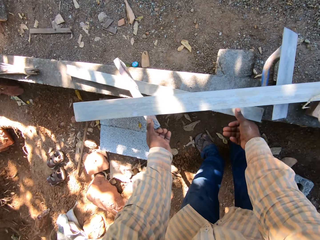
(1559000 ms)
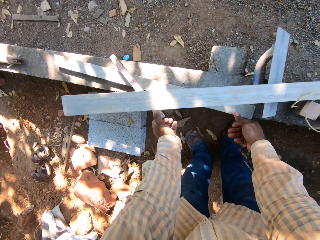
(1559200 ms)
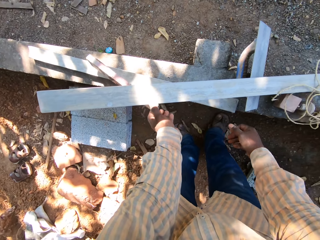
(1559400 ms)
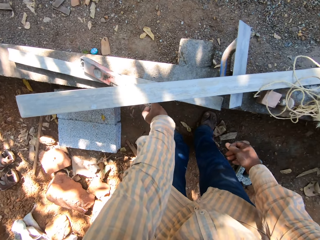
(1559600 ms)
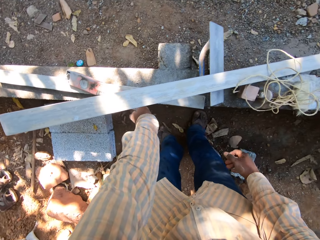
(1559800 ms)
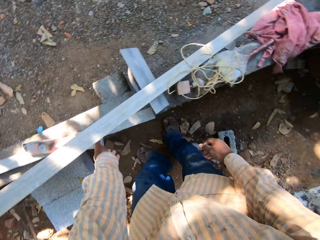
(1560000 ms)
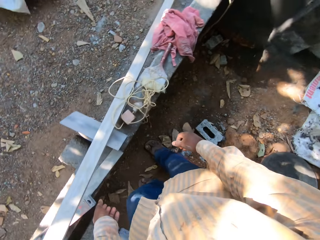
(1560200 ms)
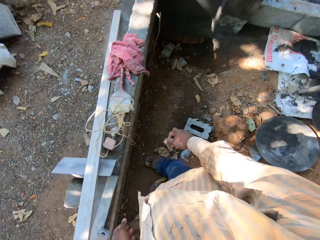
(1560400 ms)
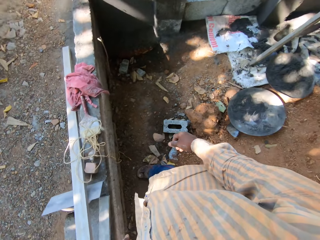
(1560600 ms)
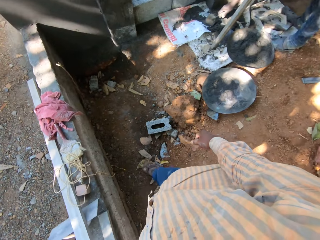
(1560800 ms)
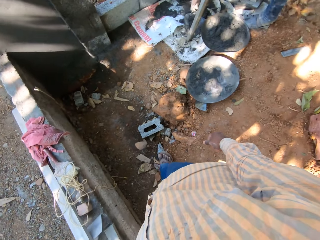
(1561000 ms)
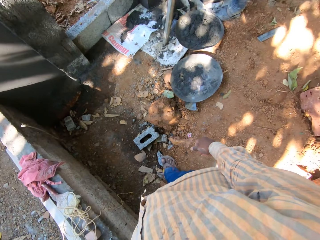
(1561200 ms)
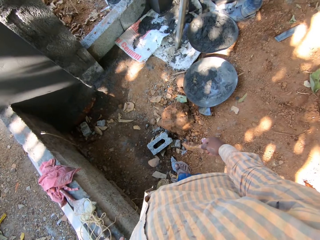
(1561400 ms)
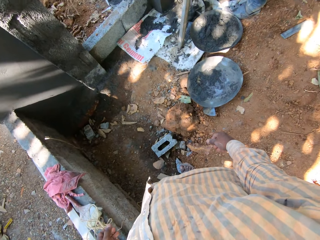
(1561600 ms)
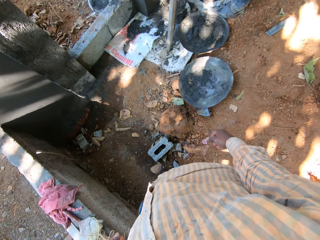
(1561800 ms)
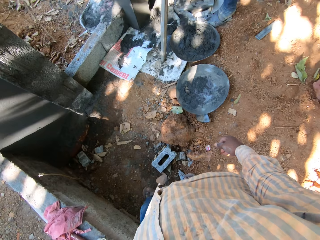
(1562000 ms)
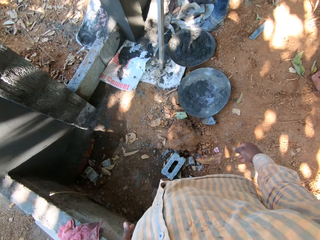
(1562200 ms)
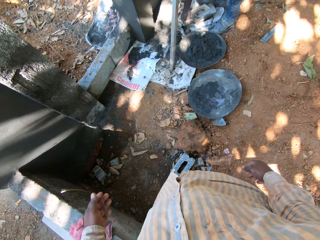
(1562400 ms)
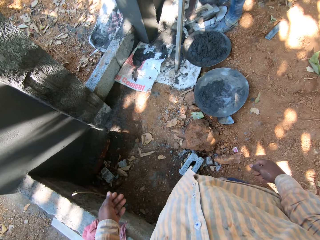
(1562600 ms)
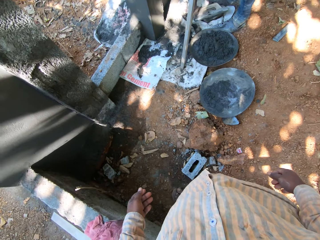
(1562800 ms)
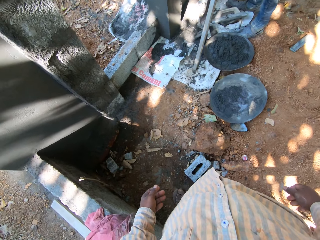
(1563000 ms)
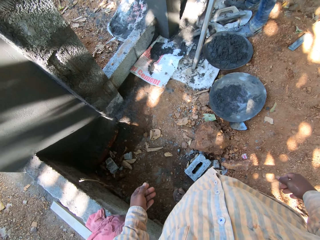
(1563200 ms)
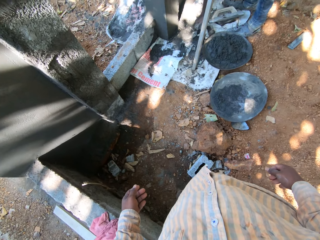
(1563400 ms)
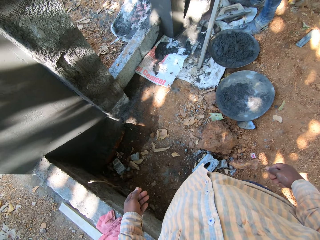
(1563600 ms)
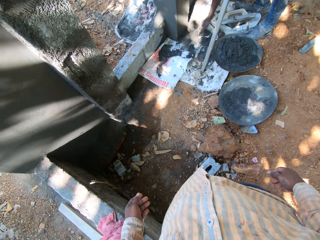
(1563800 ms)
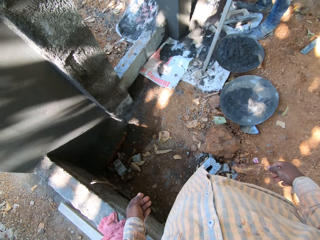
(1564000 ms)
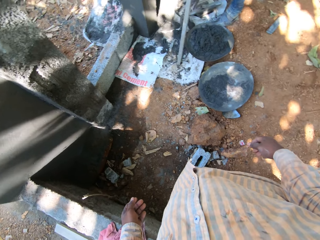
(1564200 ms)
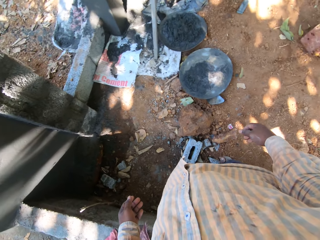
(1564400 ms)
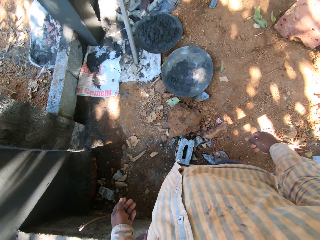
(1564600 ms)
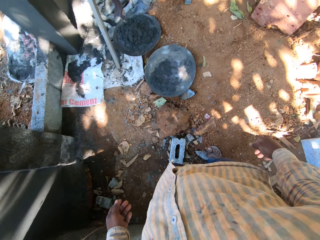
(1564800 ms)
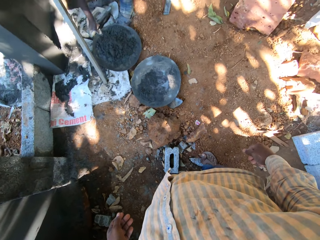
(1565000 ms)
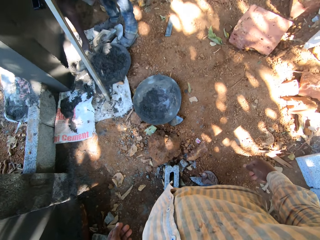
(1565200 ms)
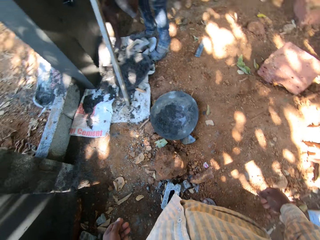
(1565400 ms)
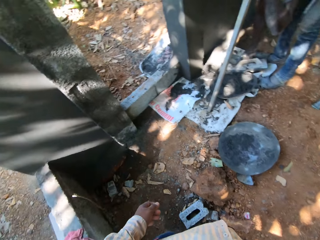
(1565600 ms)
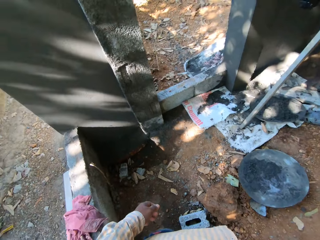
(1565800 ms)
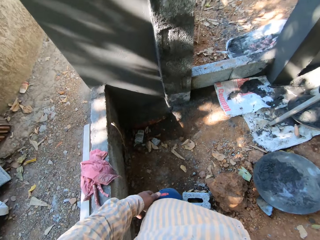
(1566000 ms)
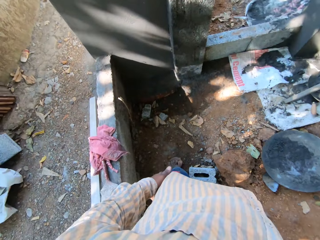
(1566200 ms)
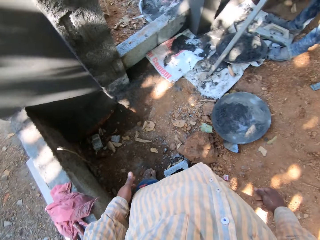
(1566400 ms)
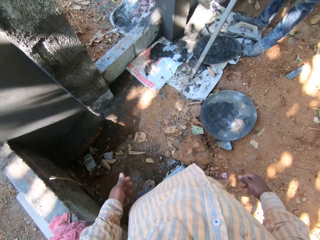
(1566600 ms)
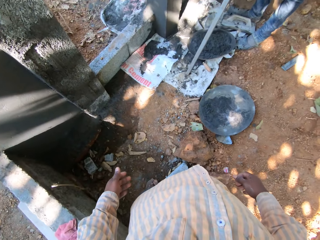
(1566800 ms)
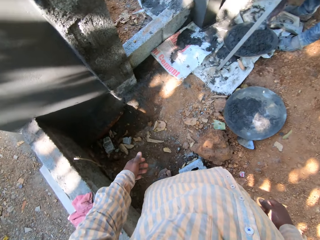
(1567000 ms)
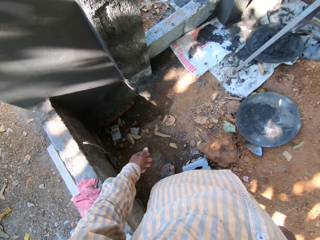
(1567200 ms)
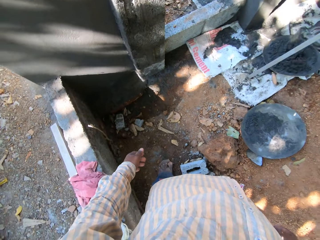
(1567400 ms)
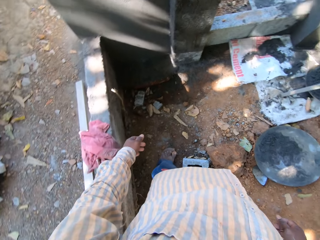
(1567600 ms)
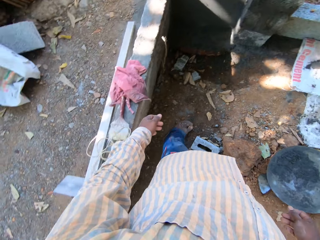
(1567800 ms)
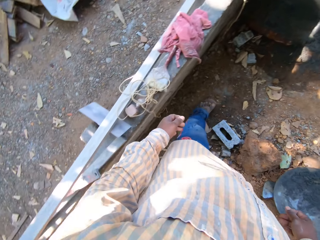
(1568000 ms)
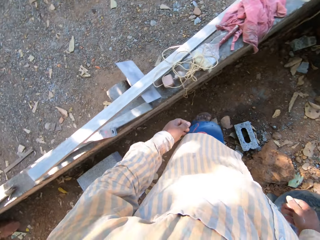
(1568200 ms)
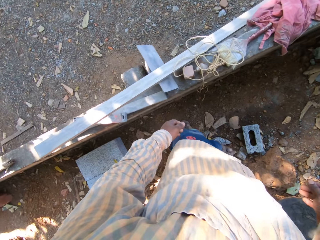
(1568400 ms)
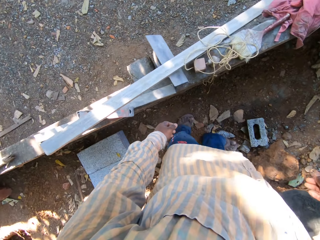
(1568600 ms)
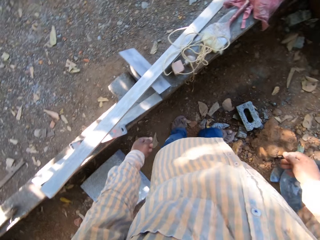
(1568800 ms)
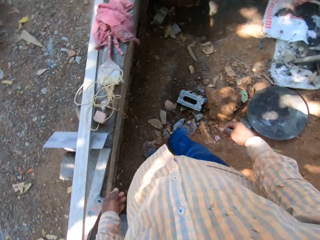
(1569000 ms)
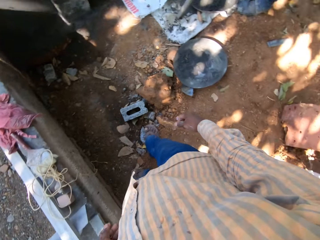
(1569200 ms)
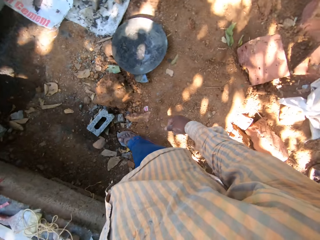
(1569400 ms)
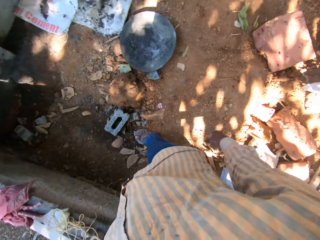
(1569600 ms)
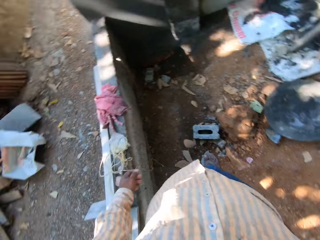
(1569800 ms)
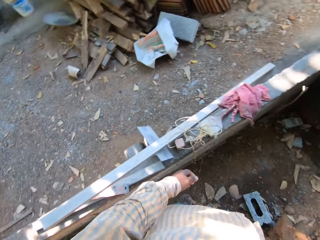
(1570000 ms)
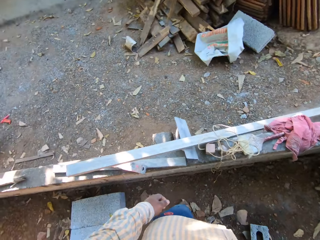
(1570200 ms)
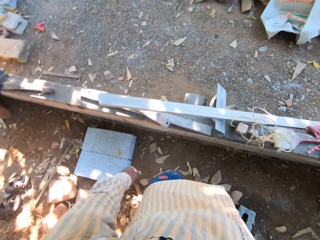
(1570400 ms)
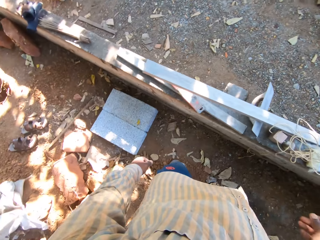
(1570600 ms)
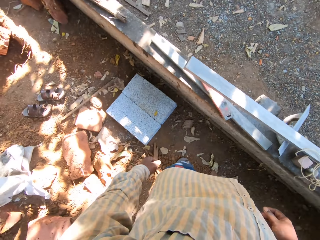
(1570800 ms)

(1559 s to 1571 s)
The camera wearer places the metal rod on a fence with his right hand. He places the plumb on the metal rod with his left hand. He turns around. A person picks the mixture with a trowel and drops the mixture in a metallic plate. The camera wearer looks around.

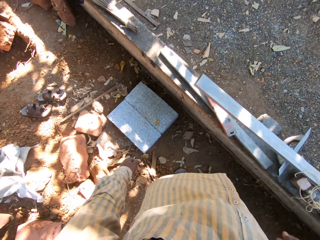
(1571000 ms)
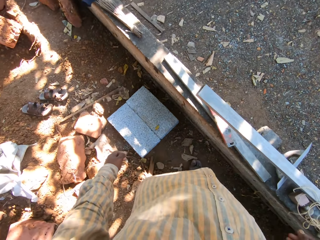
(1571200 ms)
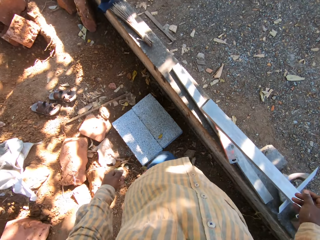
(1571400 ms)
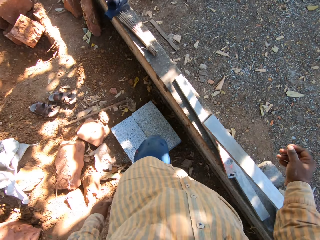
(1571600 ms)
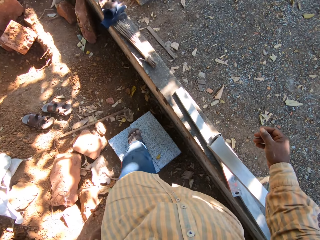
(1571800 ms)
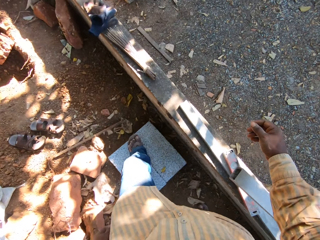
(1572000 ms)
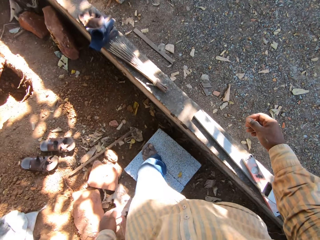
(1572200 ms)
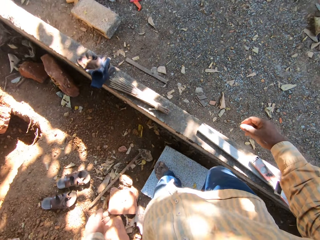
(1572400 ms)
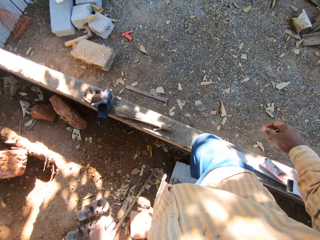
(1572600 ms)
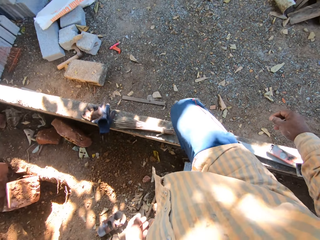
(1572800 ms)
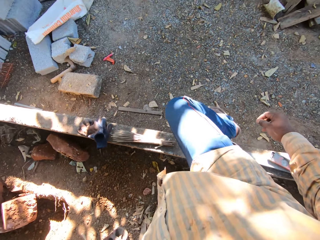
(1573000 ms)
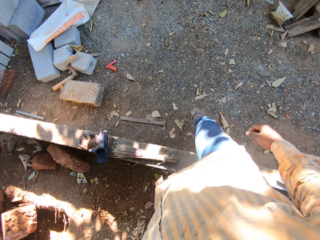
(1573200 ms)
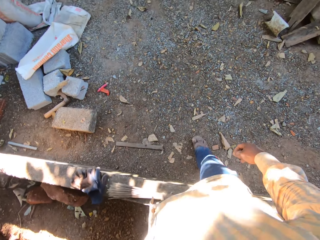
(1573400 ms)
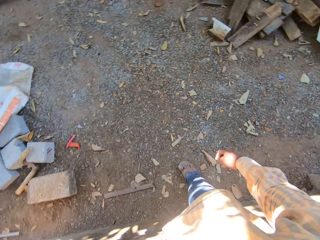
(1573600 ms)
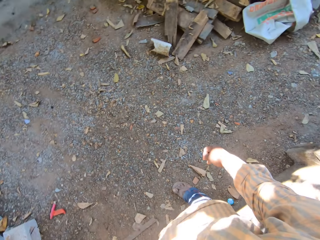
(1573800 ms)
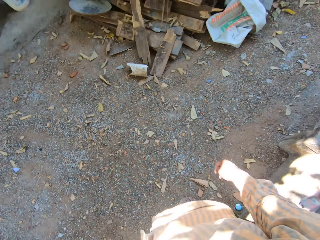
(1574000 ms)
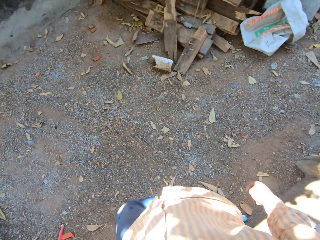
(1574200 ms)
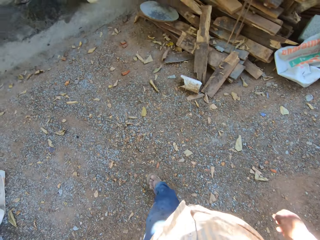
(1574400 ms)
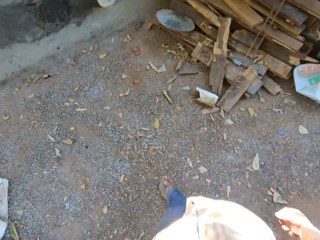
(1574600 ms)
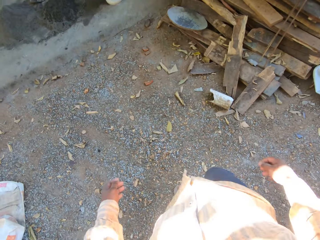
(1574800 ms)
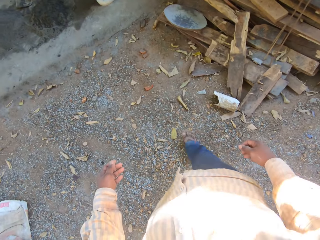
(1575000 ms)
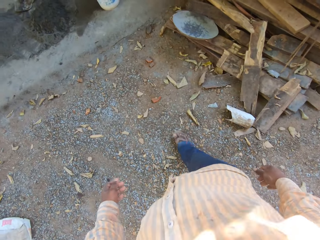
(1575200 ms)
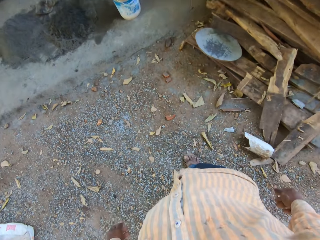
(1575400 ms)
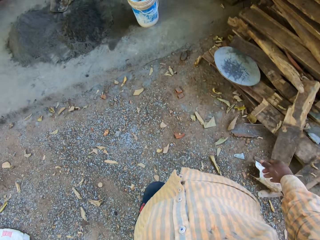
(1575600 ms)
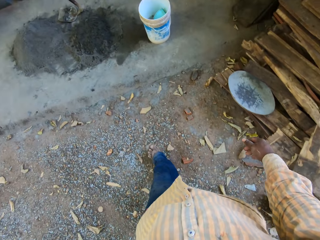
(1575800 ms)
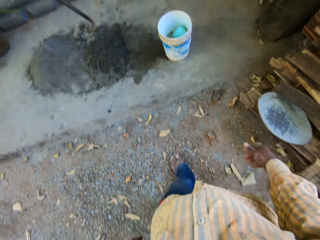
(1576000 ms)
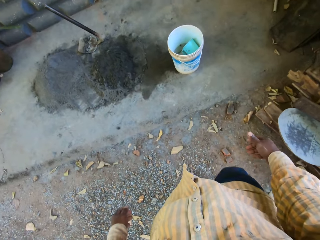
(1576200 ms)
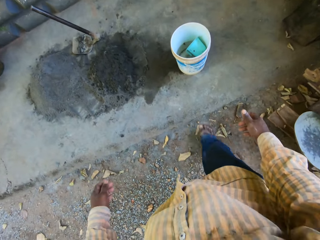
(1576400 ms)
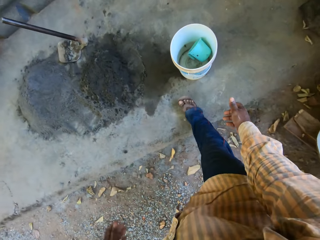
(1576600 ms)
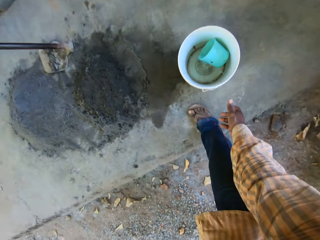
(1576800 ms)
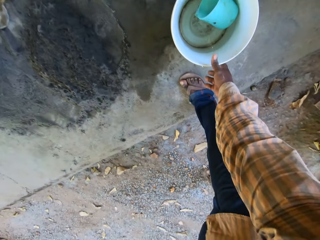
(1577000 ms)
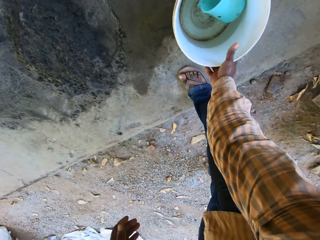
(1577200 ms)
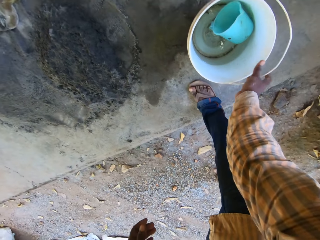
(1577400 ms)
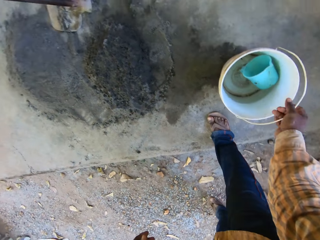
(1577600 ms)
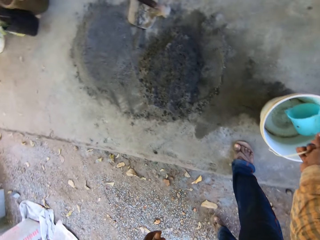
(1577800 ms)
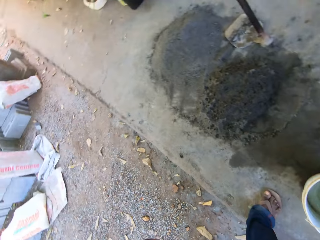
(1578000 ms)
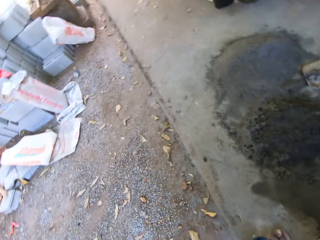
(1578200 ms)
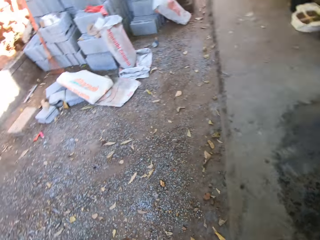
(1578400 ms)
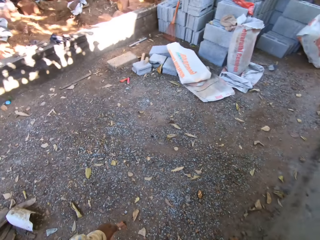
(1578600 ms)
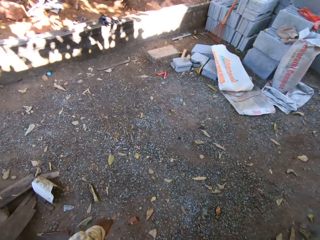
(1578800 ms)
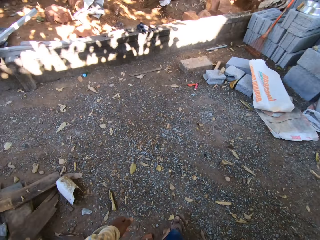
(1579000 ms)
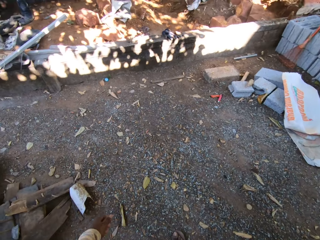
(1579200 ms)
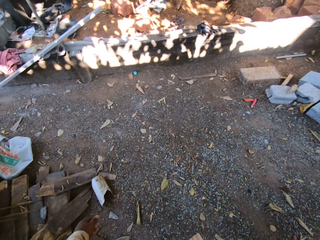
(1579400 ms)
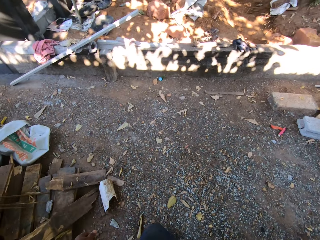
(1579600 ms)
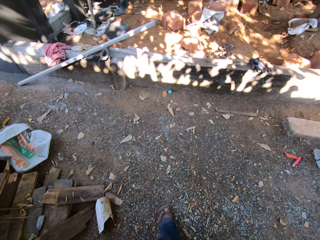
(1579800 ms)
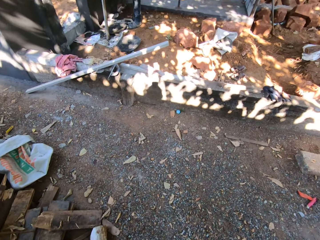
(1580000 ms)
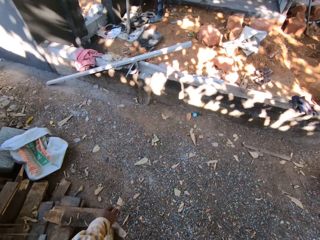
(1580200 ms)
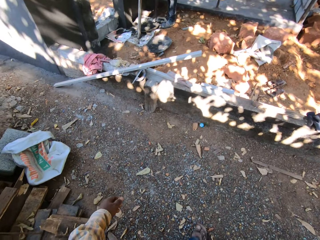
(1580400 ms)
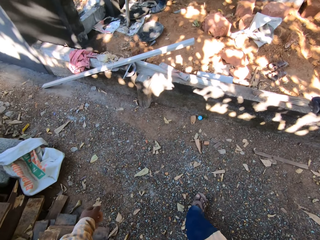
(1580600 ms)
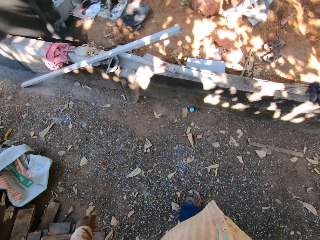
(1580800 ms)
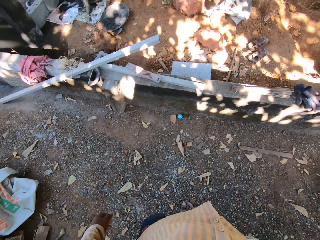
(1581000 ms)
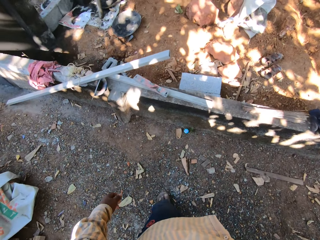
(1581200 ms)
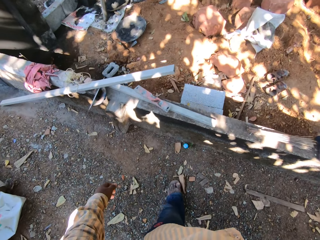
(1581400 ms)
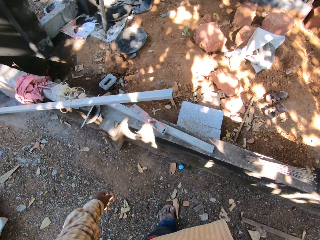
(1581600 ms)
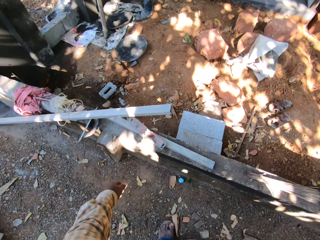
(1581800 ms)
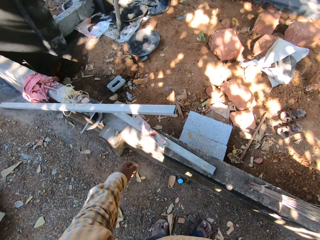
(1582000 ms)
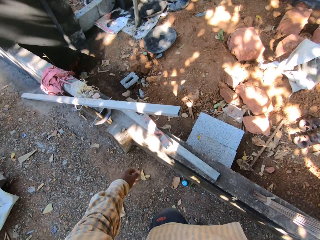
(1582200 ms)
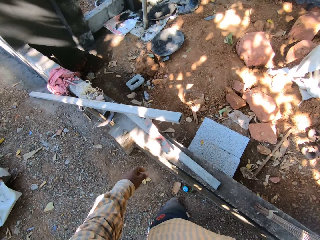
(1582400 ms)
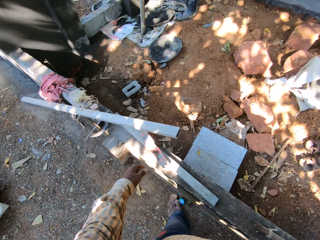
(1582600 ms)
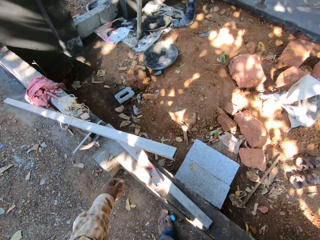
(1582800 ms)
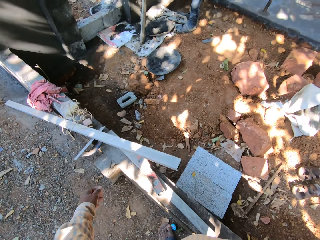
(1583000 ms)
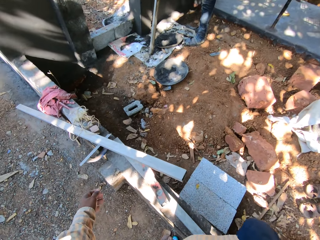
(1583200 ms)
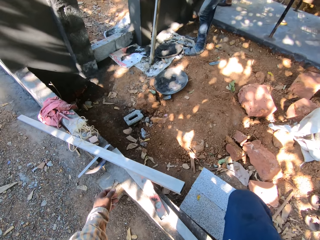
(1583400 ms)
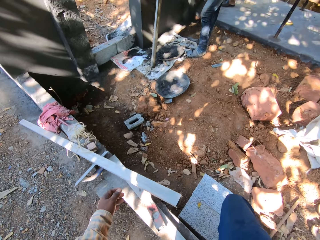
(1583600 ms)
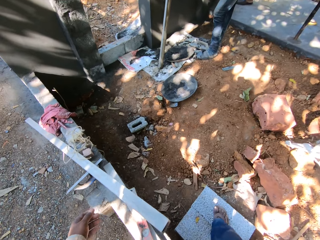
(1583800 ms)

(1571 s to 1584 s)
The camera wearer walks. He picks a bucket from the ground with his right hand. He walks.
